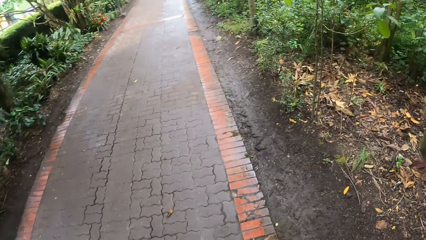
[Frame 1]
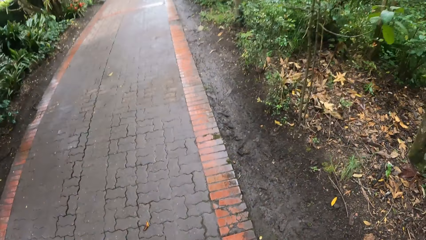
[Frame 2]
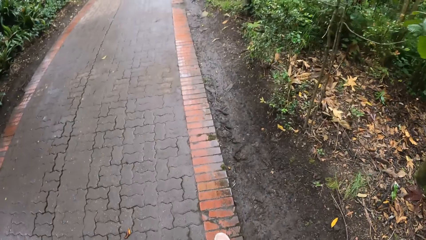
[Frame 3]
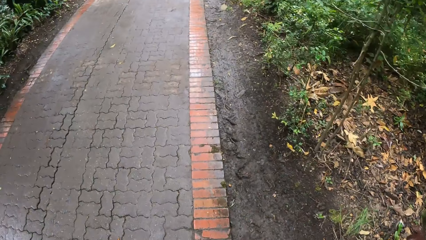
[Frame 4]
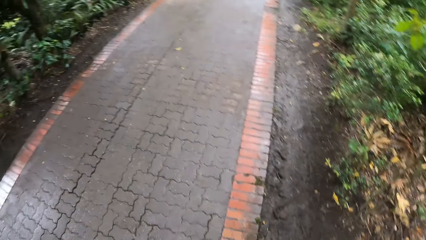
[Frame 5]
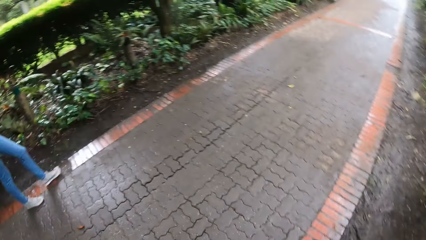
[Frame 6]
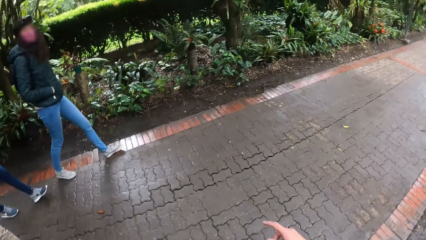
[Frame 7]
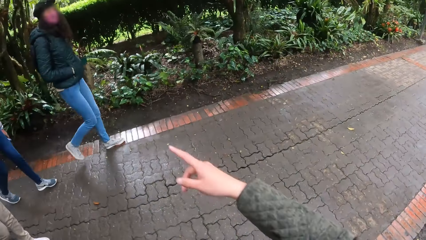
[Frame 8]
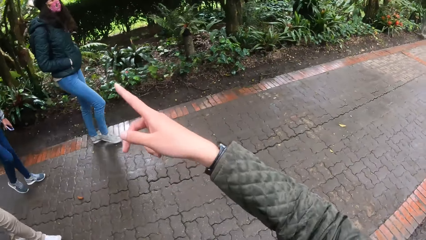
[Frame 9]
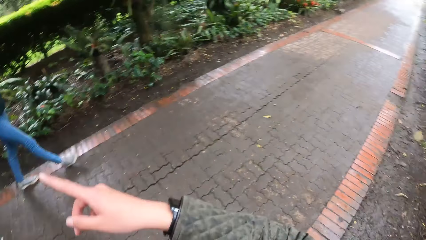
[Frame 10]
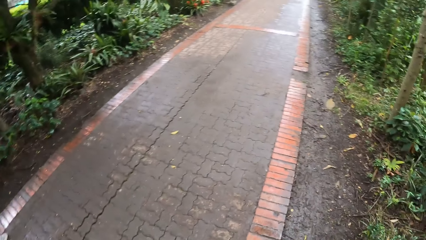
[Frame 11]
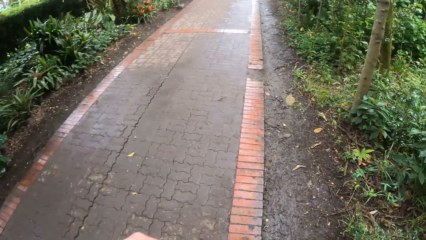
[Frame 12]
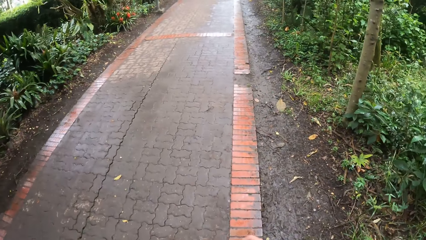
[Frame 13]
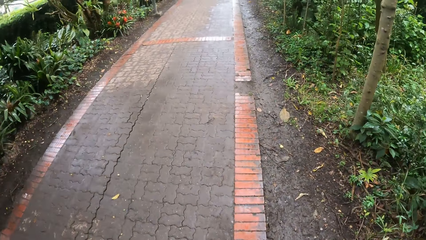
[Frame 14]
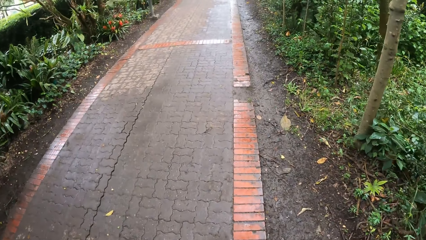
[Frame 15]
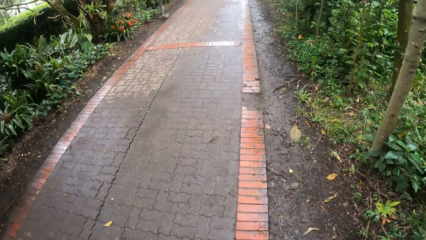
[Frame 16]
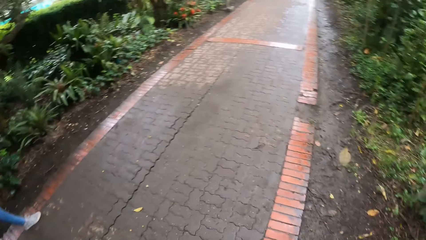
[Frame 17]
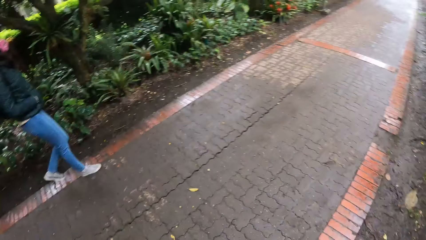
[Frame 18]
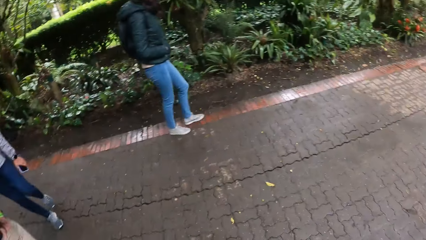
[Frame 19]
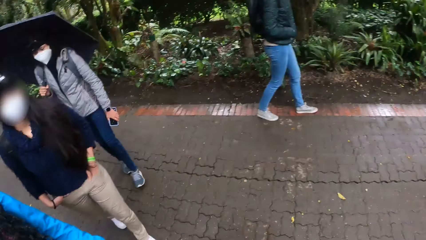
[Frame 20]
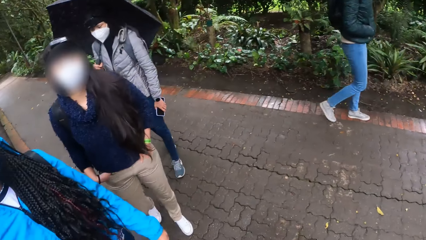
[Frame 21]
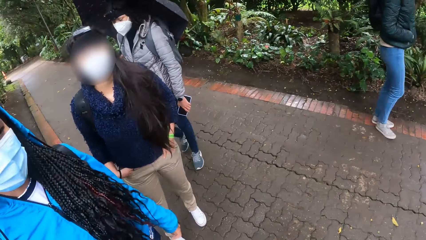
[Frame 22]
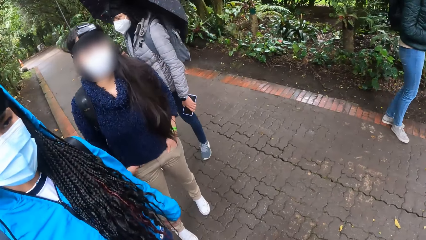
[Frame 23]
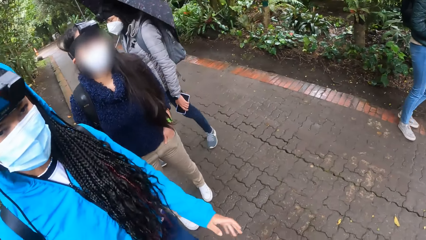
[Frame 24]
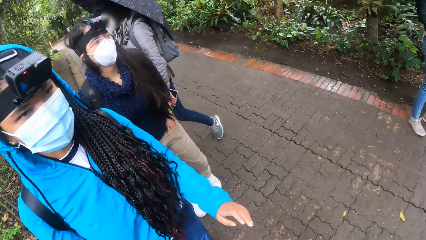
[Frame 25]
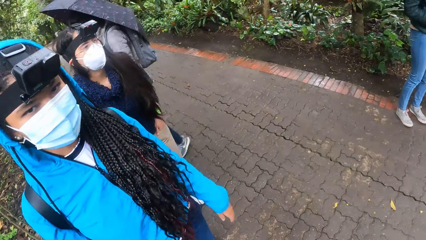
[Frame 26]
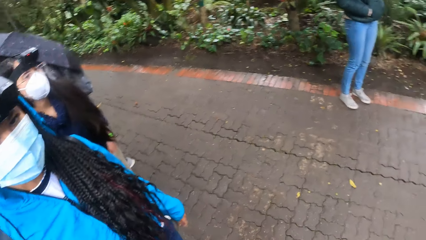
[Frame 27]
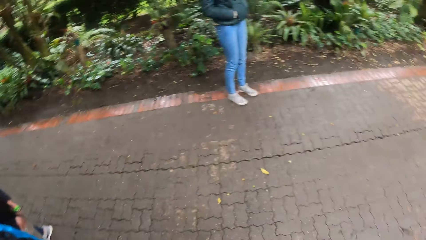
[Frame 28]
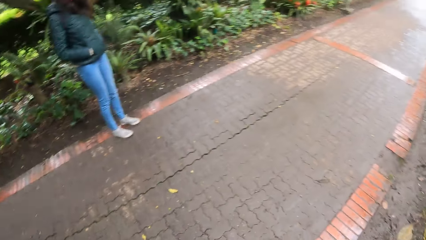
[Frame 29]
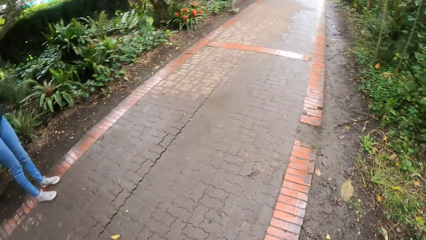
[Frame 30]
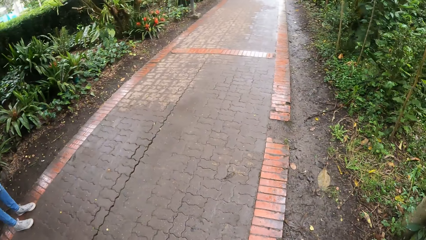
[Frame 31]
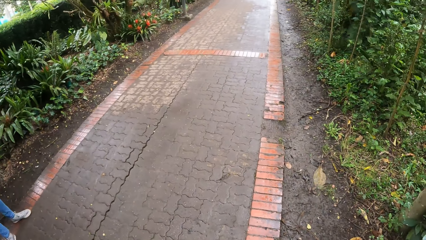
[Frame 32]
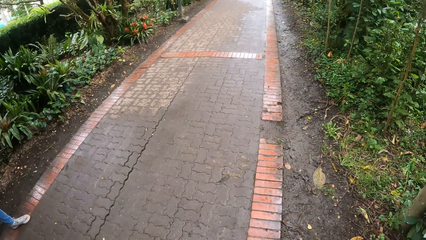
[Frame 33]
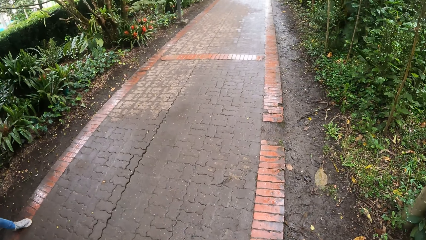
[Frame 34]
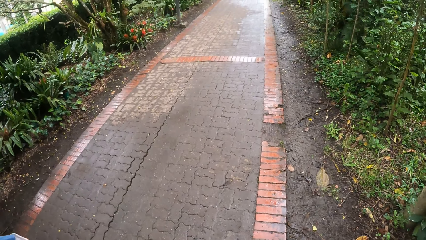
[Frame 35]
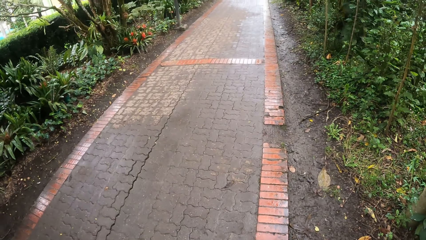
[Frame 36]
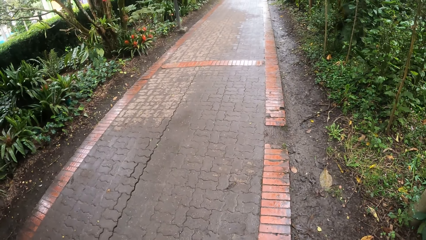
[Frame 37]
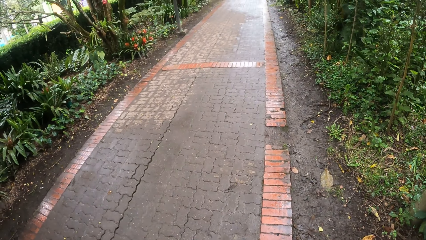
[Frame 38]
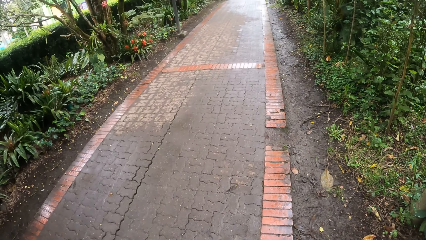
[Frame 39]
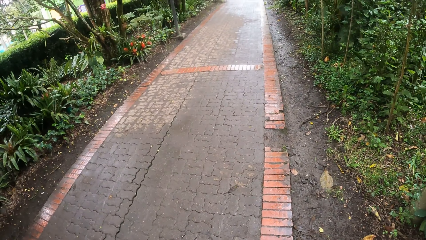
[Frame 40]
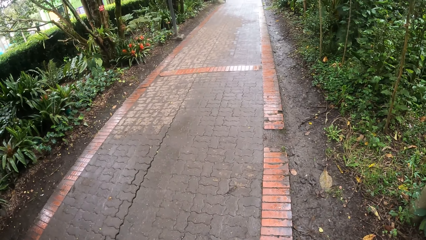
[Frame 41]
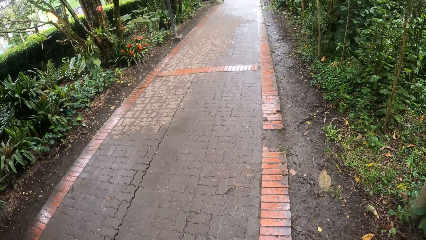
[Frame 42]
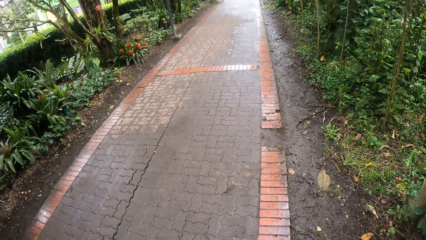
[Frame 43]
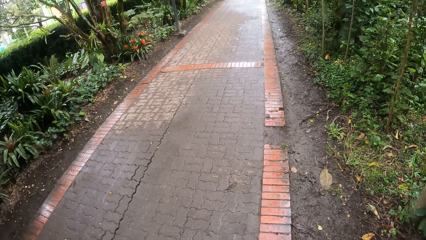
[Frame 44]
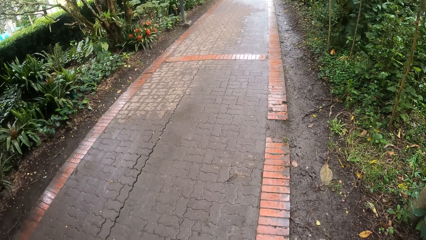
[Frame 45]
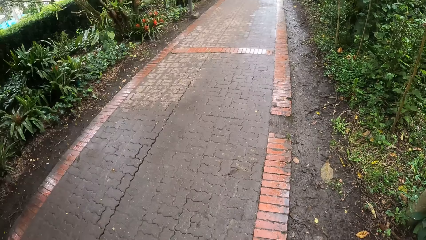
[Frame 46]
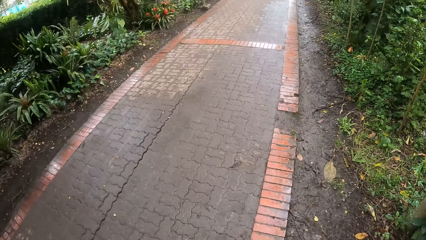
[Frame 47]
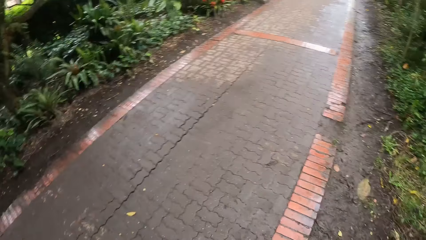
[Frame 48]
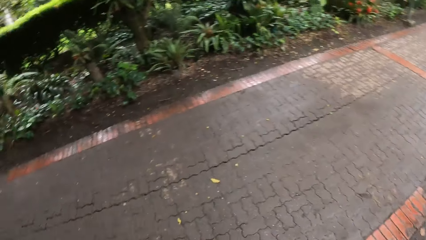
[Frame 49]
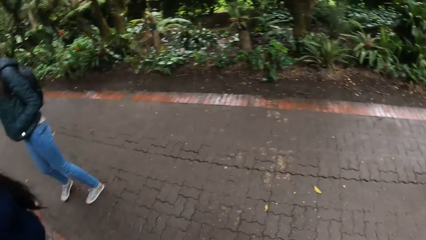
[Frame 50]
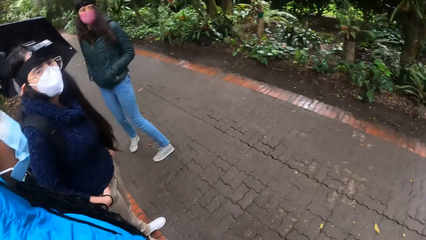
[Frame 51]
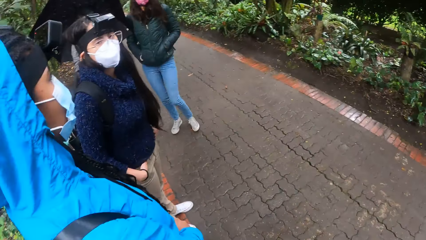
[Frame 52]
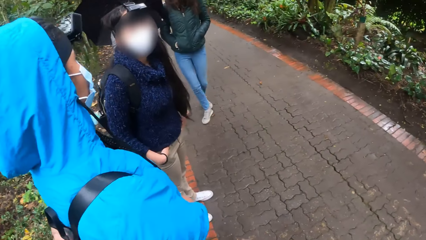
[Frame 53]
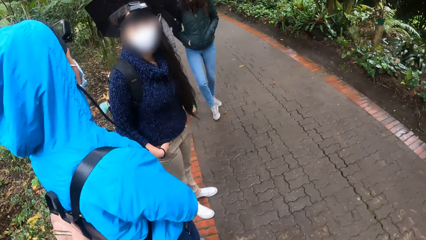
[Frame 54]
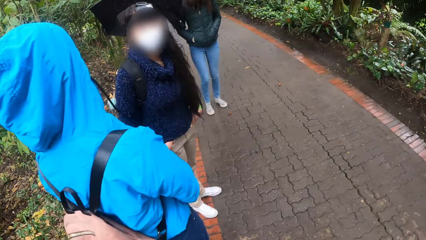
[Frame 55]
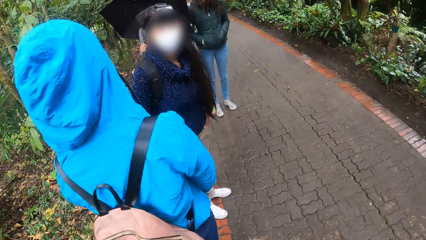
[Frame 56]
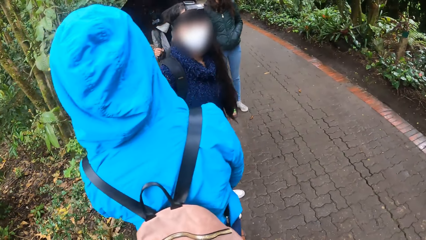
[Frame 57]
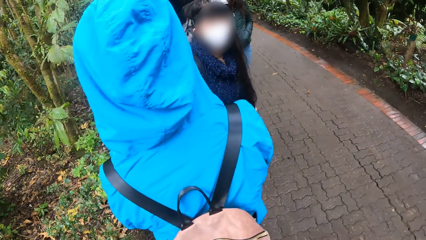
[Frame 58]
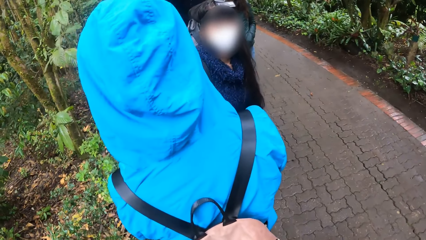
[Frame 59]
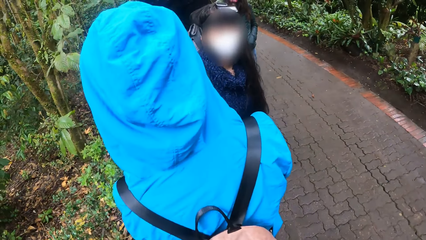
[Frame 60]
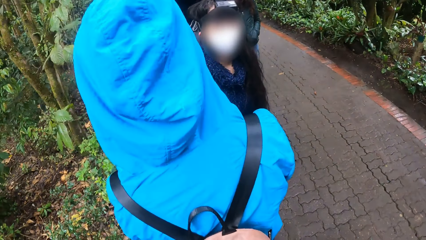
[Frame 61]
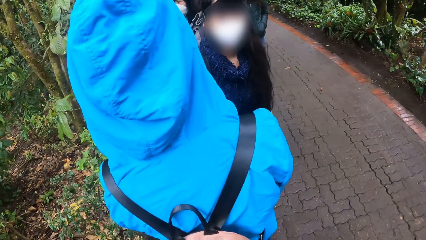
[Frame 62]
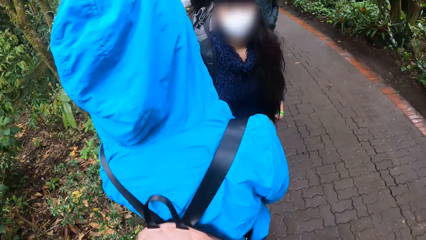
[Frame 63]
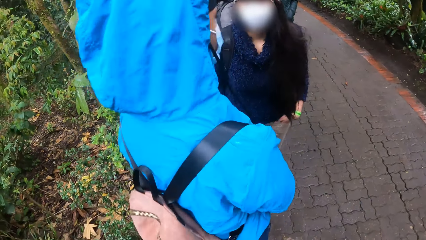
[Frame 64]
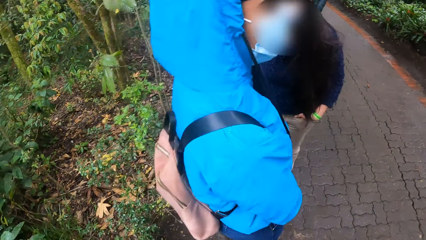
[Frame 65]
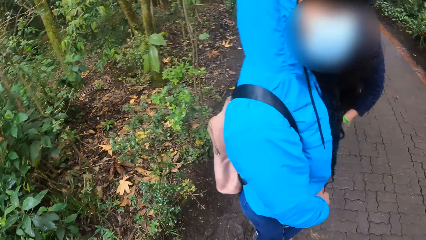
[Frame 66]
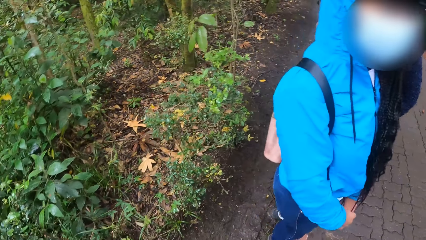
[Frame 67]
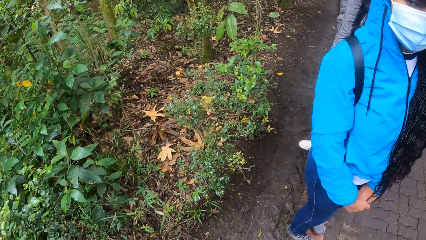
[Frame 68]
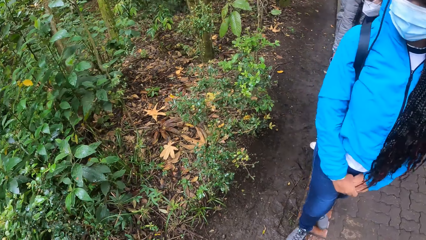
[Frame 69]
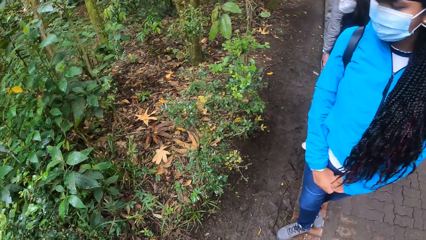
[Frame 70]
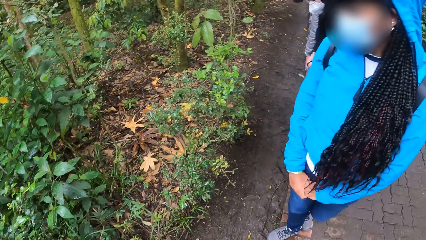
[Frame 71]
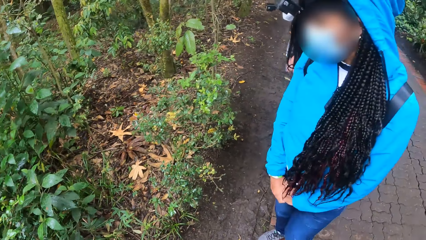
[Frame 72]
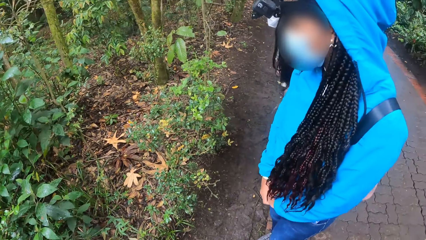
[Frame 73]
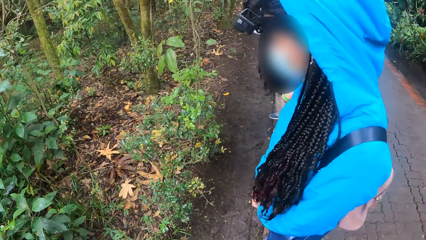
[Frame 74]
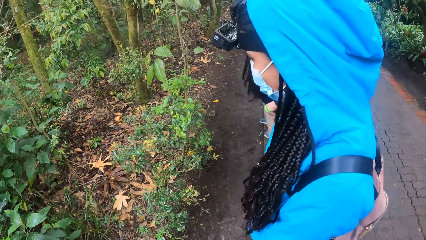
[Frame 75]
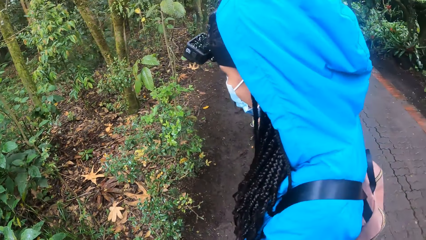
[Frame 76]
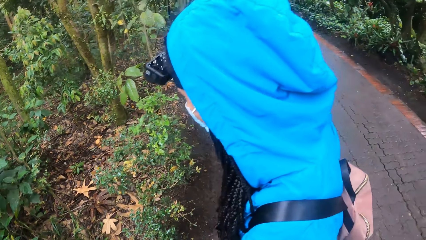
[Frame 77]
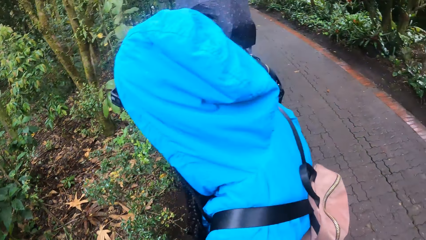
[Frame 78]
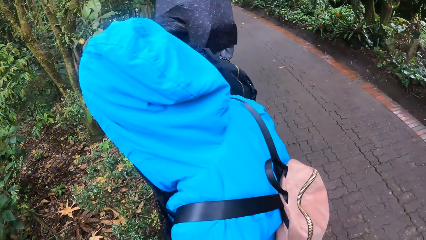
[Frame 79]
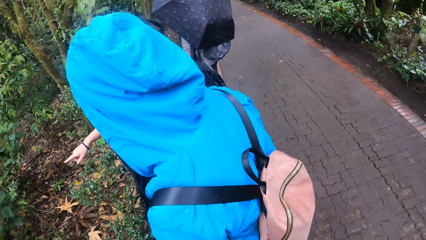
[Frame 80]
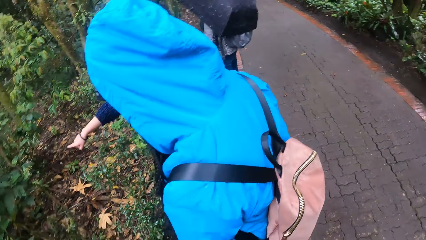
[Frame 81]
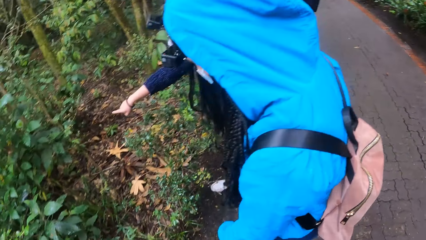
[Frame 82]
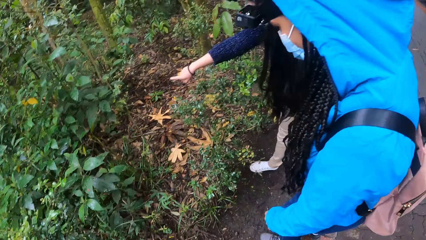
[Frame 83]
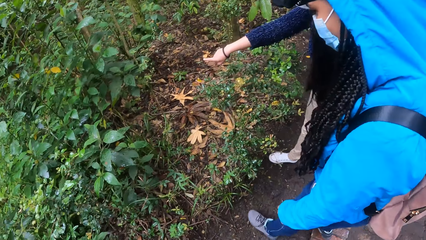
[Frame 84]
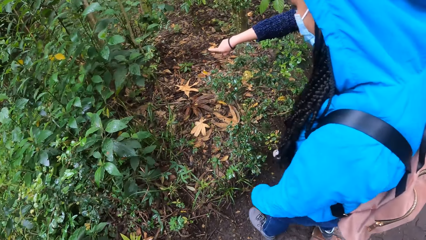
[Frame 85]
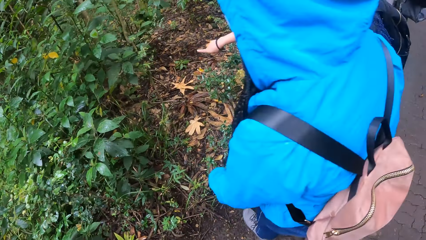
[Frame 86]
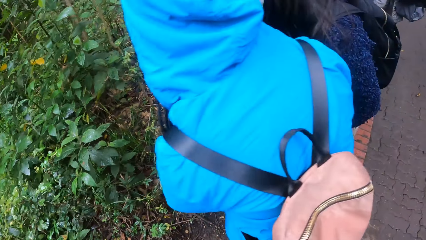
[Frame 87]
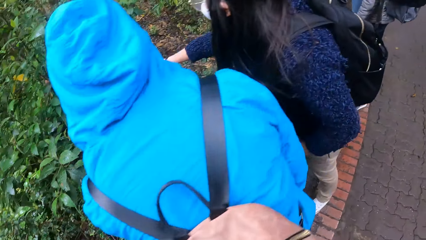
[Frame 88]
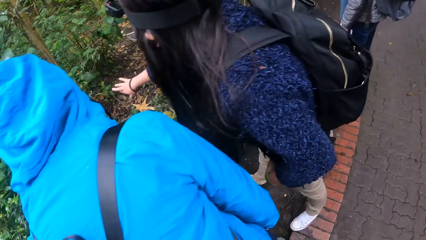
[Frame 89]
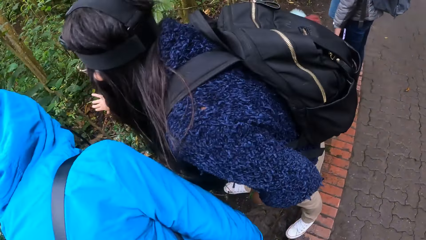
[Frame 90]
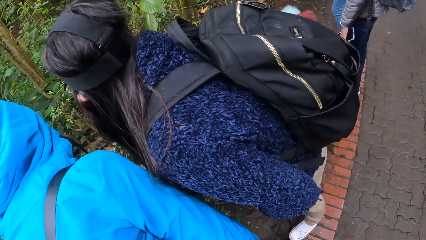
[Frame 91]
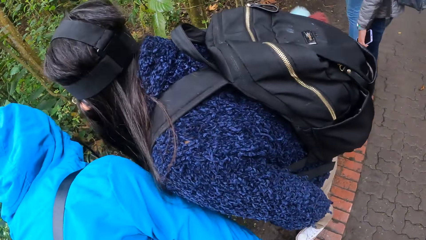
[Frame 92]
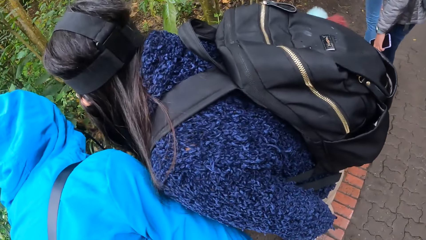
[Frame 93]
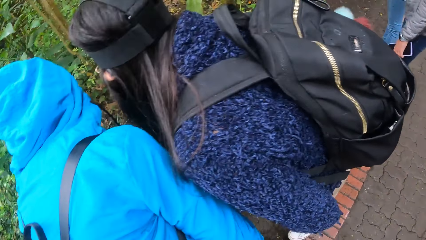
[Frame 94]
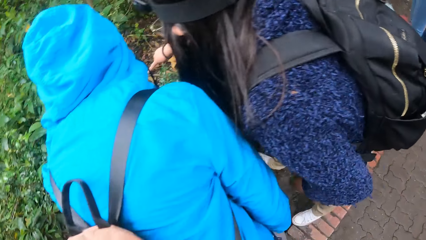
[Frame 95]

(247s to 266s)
The camera wearer interacts with a woman, another woman, a third woman and a fourth woman. They look around. The third woman points at a plant with her right hand.
